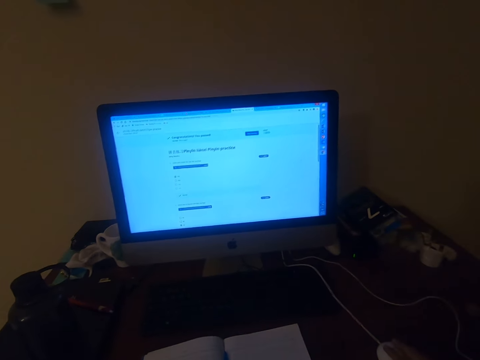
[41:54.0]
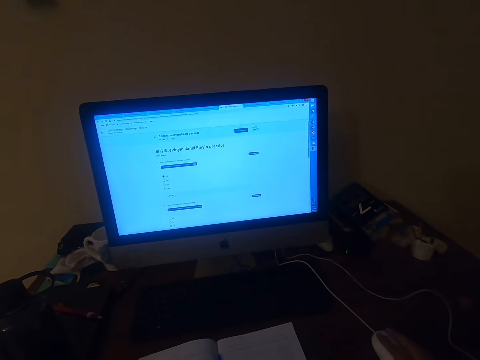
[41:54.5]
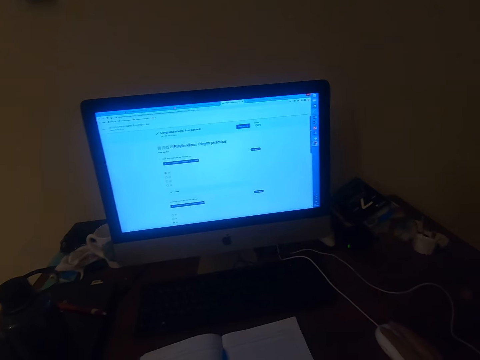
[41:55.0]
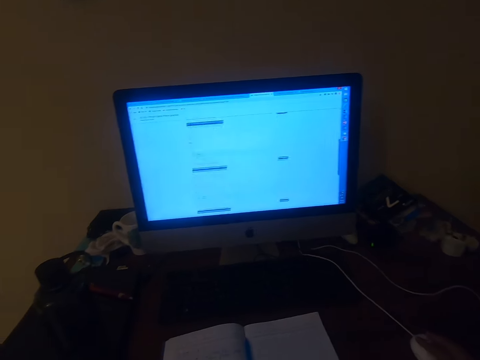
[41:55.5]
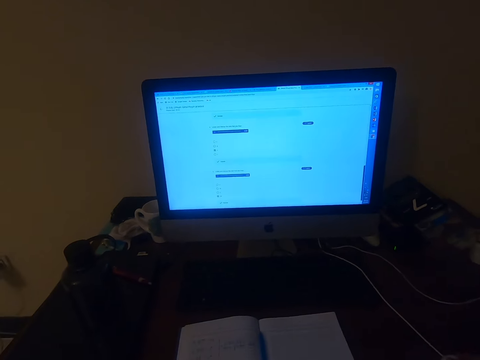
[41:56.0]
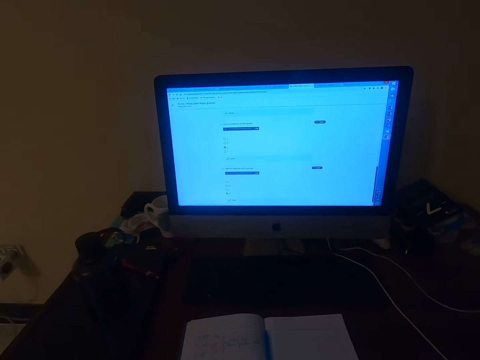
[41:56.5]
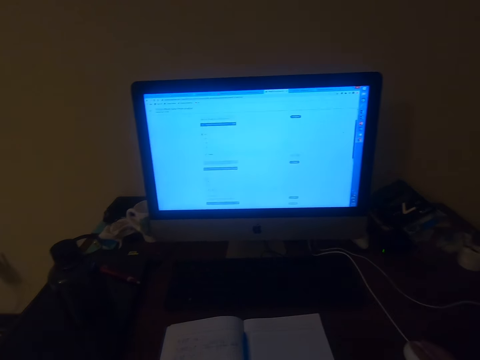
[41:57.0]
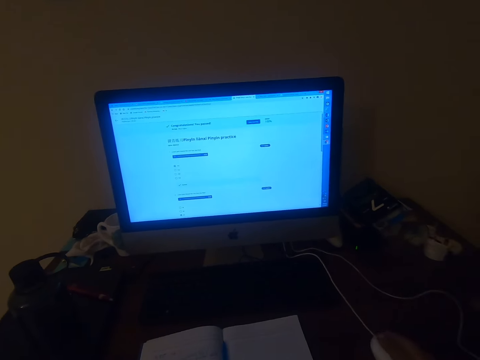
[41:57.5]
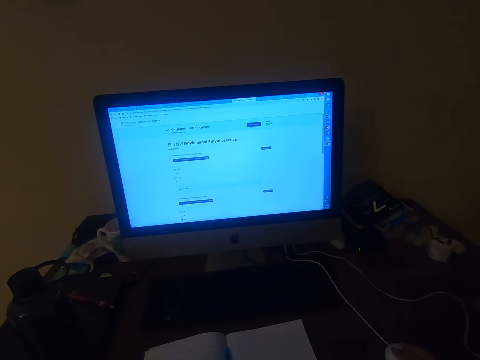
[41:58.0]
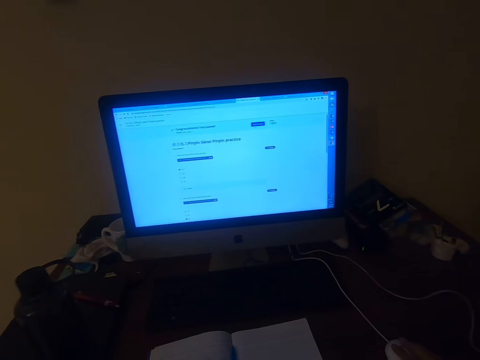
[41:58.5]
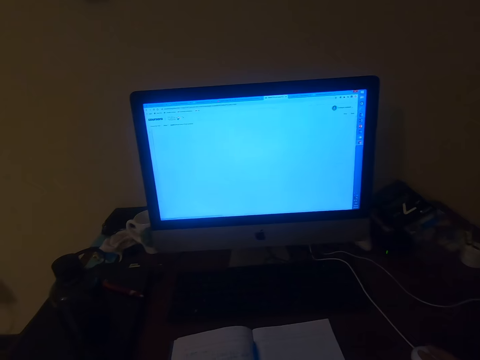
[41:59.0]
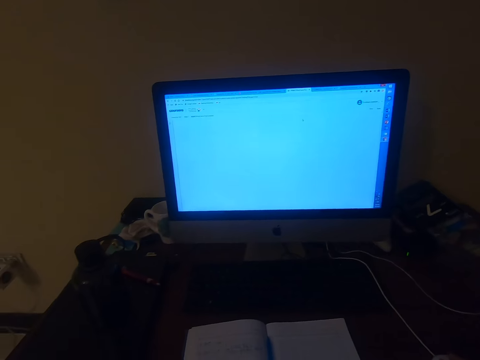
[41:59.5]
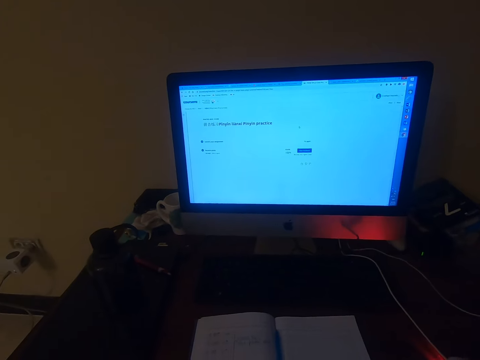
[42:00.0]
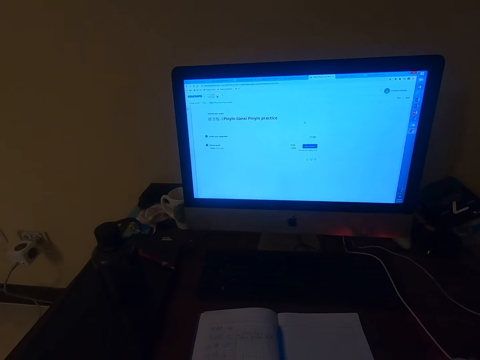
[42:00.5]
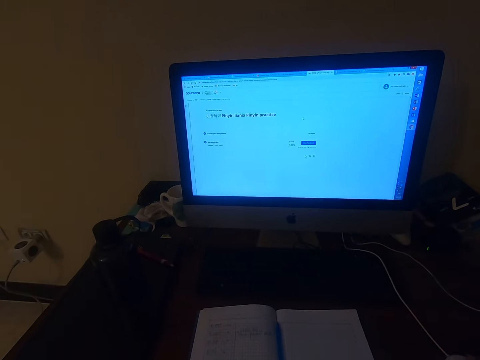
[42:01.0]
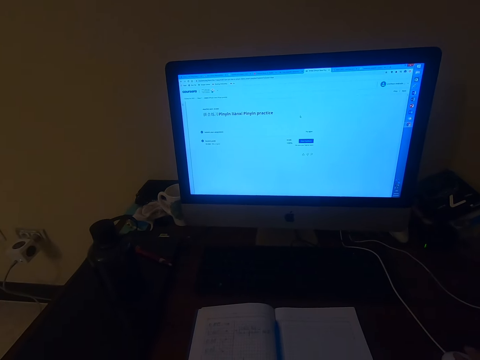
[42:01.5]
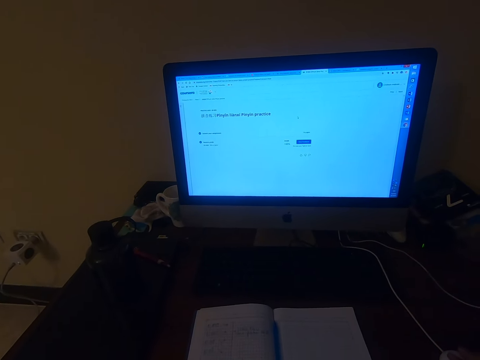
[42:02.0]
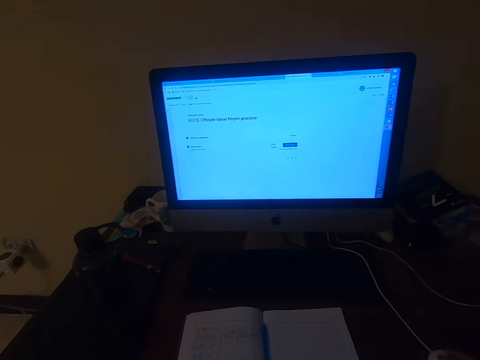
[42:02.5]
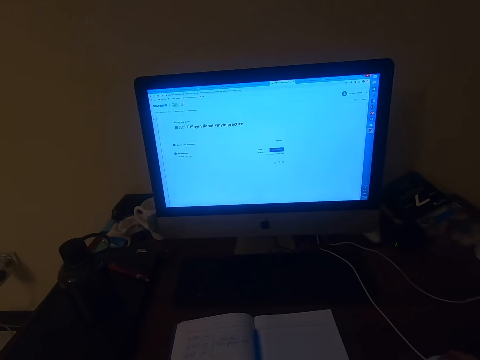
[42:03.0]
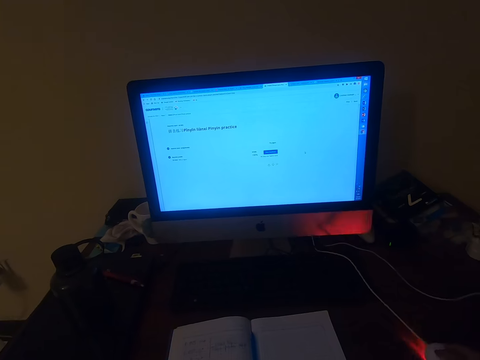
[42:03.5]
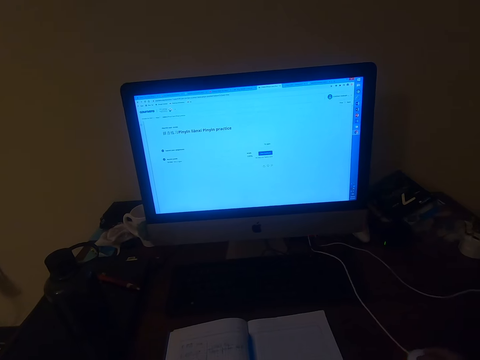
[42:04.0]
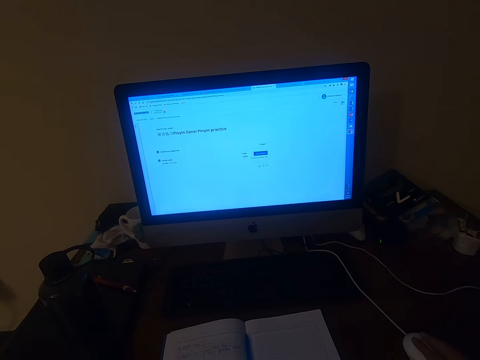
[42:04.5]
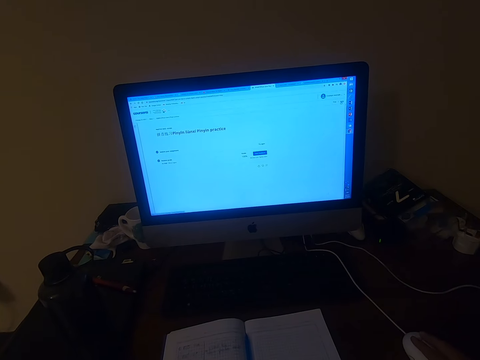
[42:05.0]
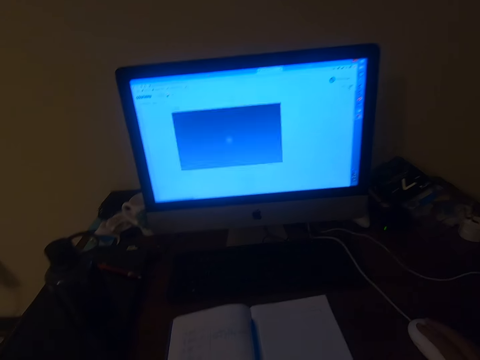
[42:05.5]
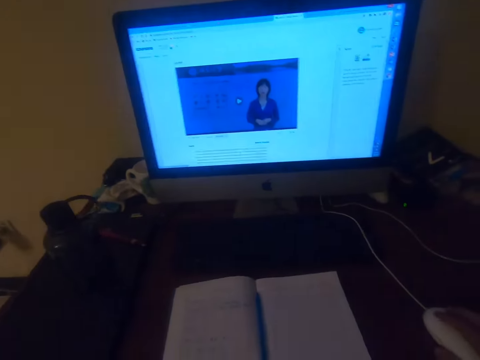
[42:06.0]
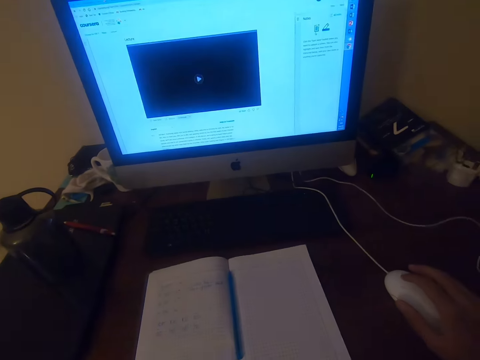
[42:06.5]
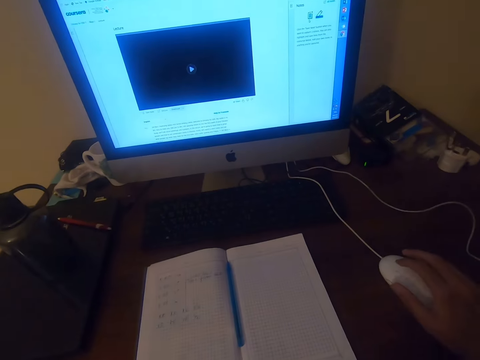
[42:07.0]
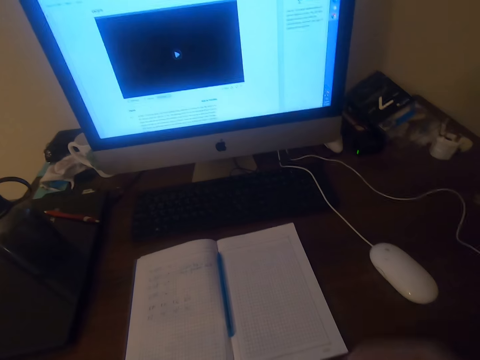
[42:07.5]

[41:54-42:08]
The camera wearer operates the machine with a mouse.

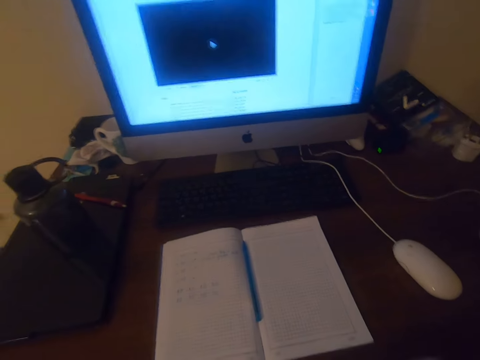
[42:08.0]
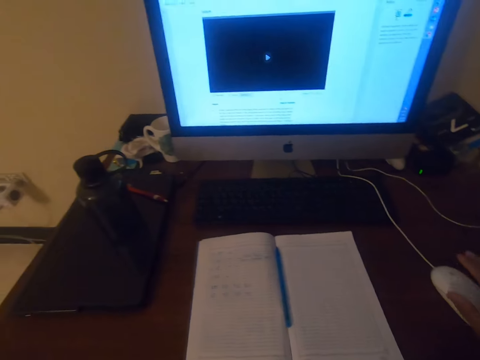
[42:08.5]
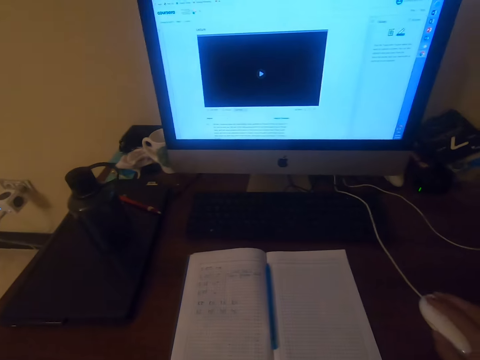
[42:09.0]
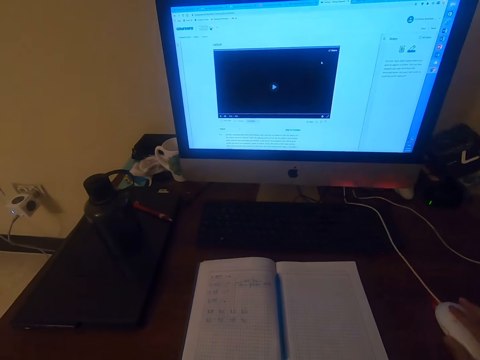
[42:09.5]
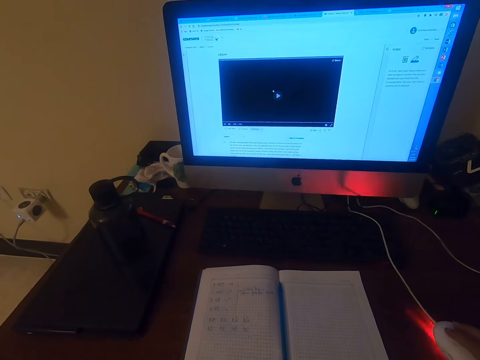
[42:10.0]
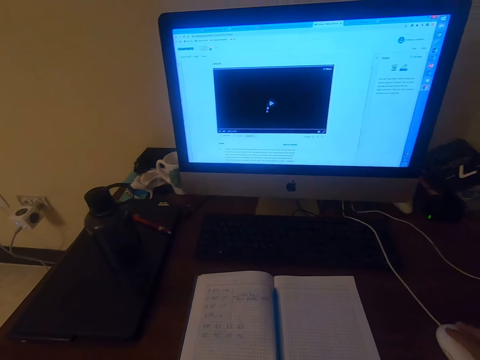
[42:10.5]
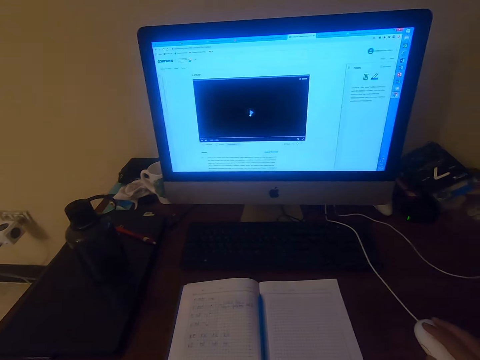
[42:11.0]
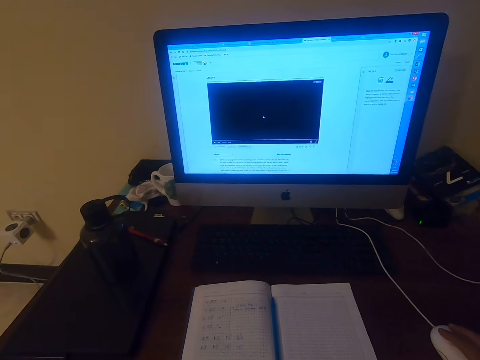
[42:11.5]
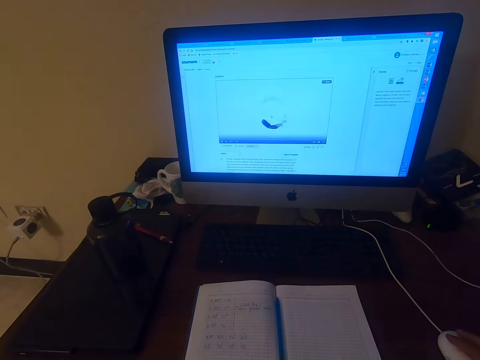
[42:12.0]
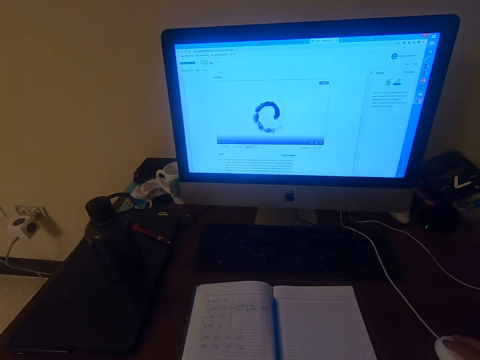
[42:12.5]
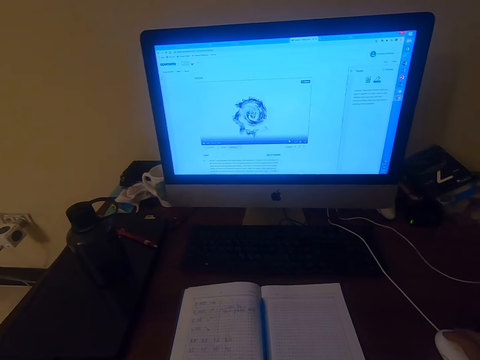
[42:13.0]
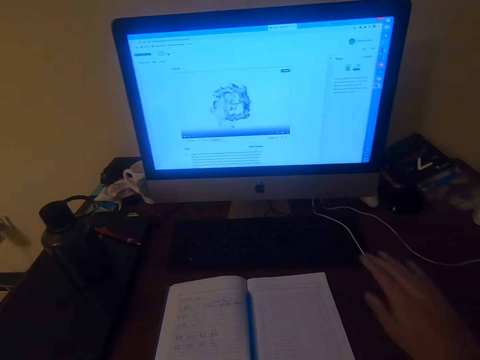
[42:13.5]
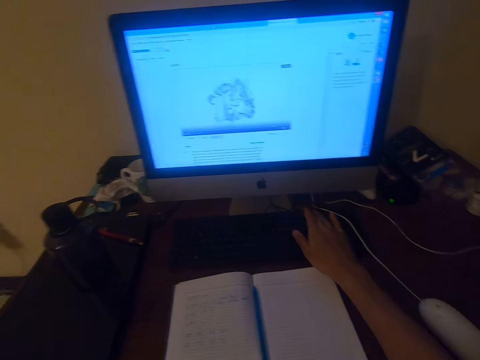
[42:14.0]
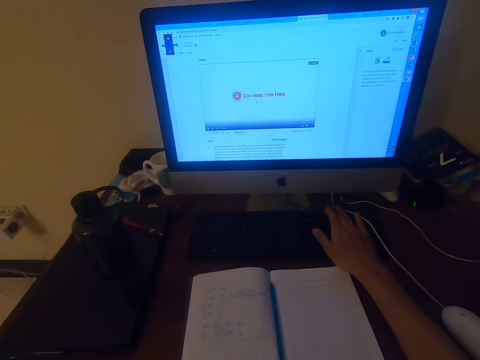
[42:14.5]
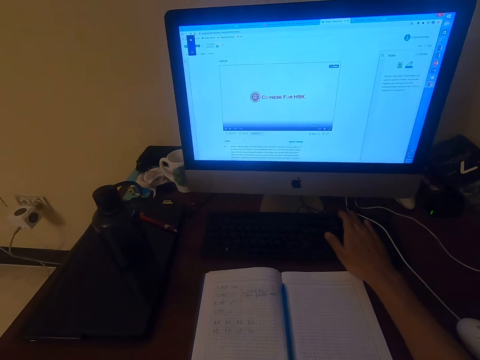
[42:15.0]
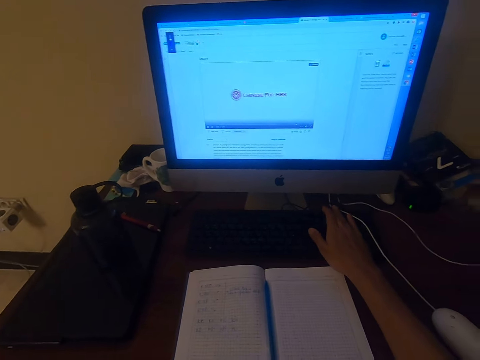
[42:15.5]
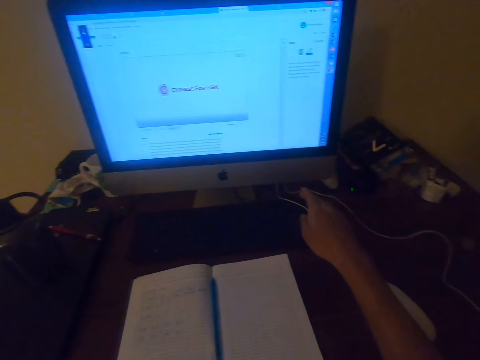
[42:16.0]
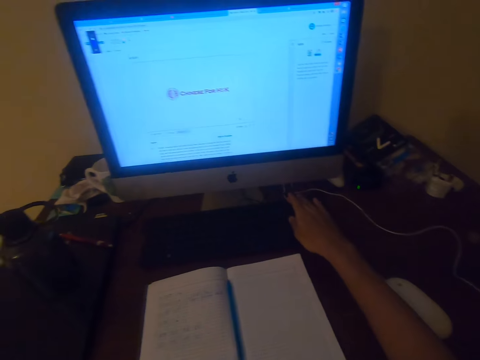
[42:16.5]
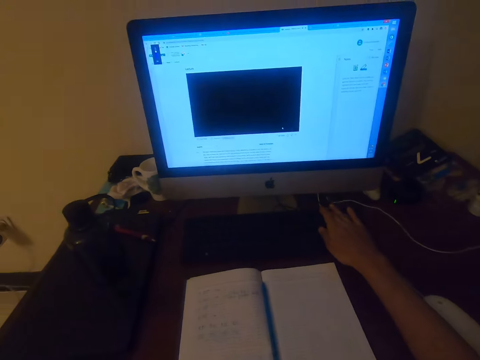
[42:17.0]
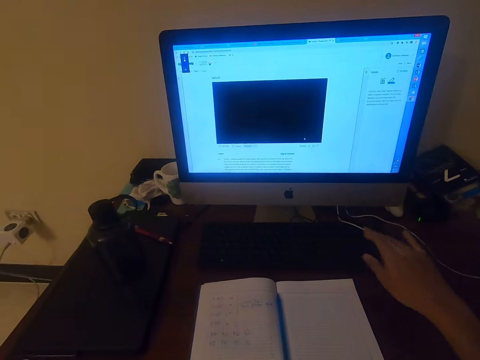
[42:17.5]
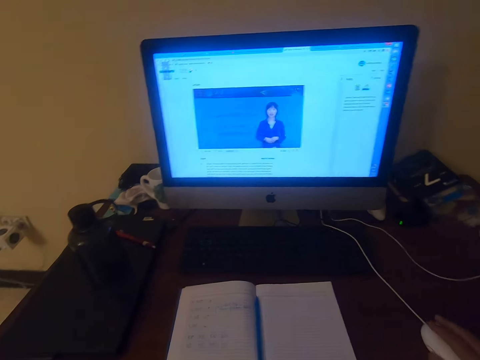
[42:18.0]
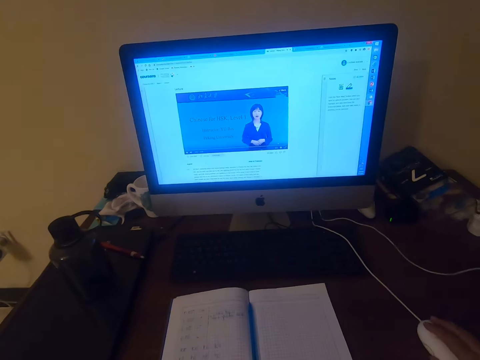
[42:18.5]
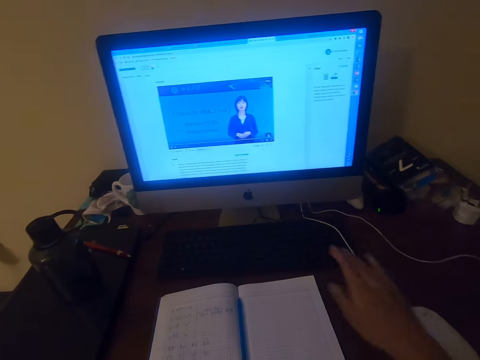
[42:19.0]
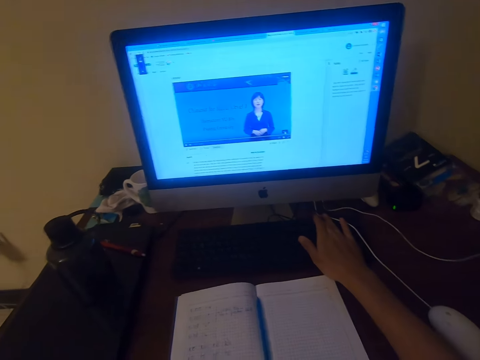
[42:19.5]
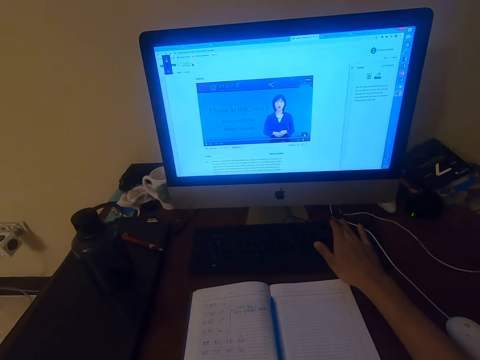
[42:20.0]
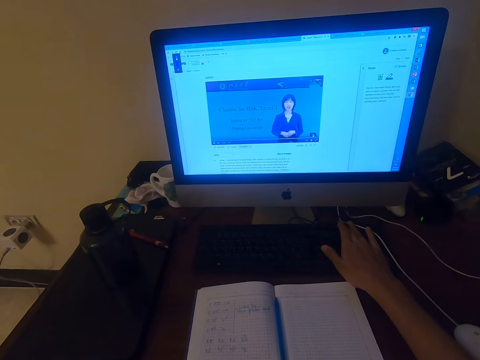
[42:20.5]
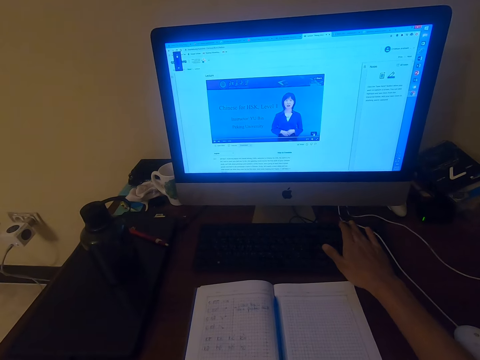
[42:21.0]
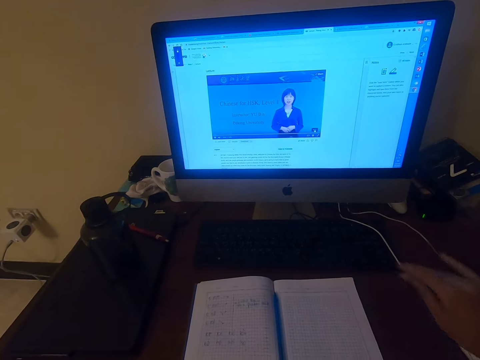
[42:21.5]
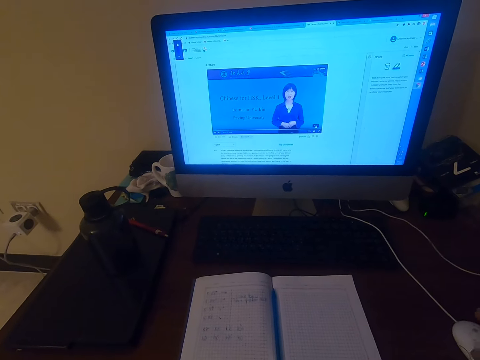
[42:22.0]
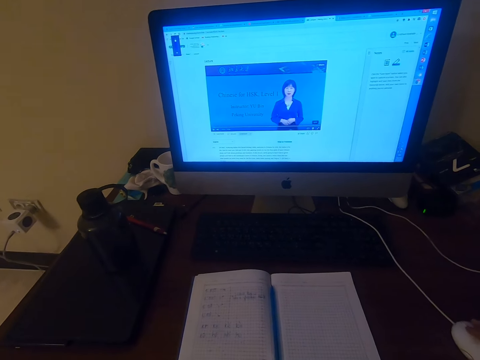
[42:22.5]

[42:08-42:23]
The camera wearer sets the desktop volume with a keyboard. They operate the desktop on the table with a mouse. They set the desktop volume with the keyboard. They operate the desktop on the table with the mouse.
